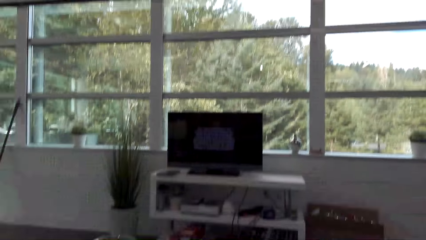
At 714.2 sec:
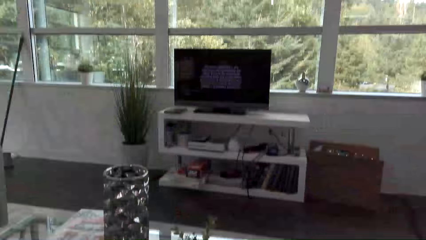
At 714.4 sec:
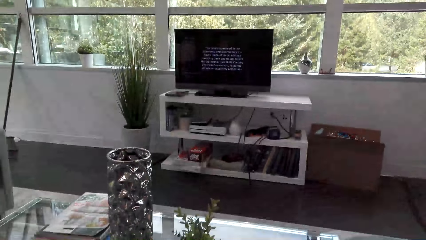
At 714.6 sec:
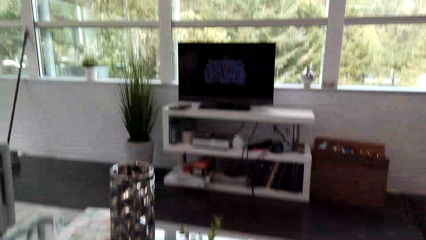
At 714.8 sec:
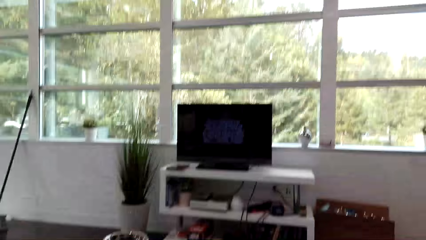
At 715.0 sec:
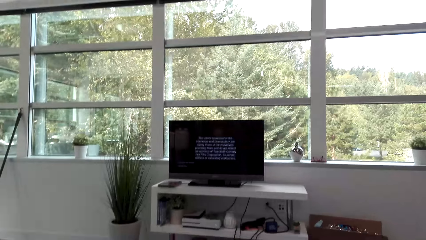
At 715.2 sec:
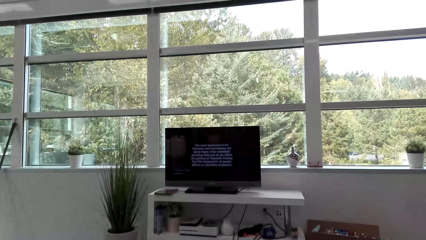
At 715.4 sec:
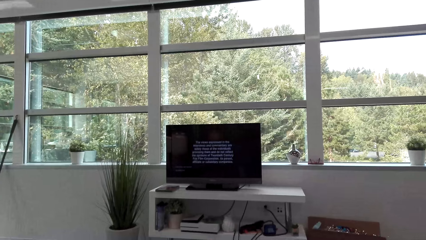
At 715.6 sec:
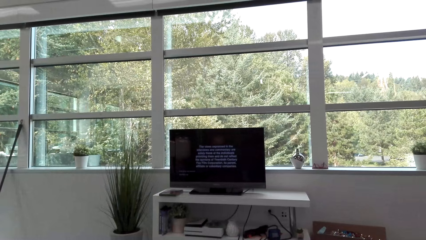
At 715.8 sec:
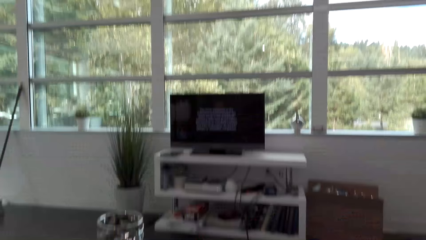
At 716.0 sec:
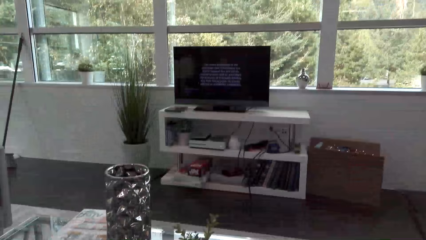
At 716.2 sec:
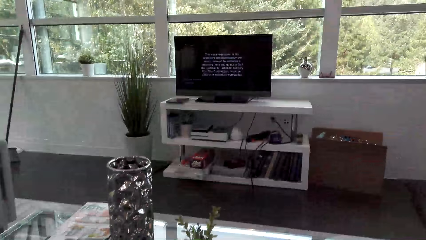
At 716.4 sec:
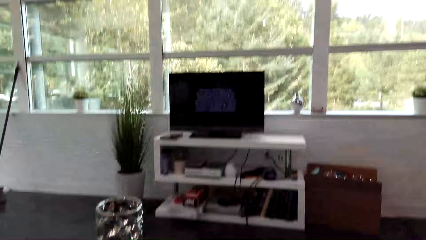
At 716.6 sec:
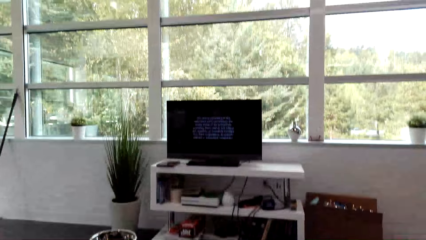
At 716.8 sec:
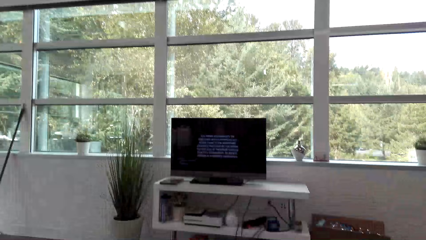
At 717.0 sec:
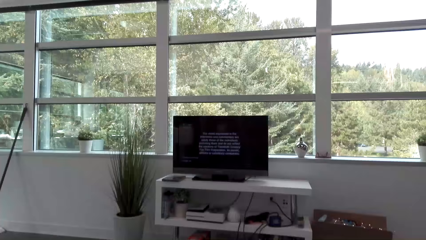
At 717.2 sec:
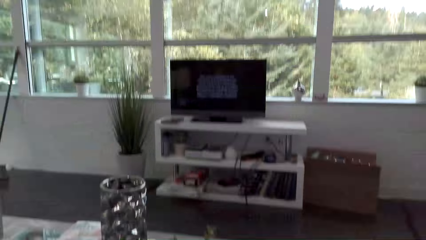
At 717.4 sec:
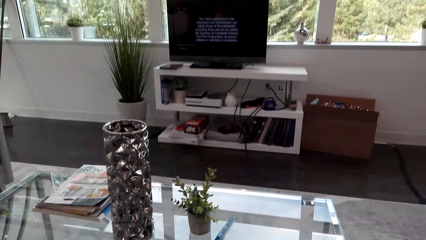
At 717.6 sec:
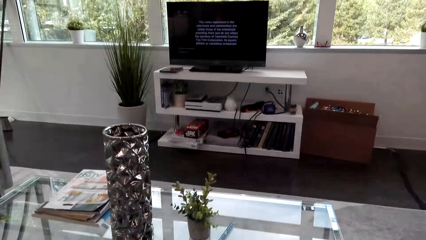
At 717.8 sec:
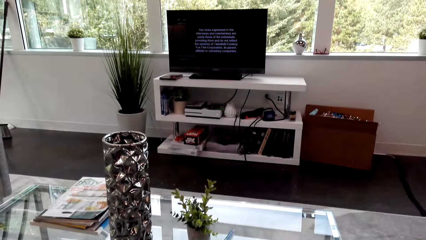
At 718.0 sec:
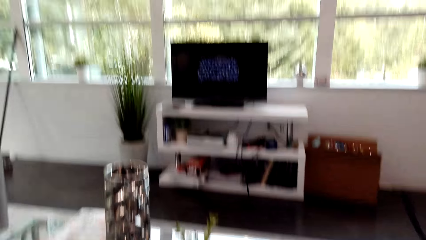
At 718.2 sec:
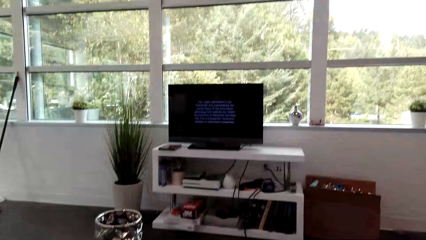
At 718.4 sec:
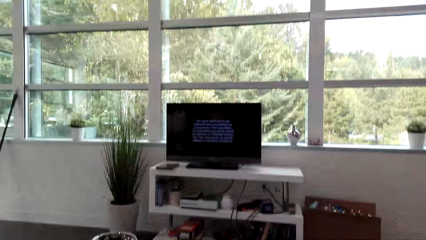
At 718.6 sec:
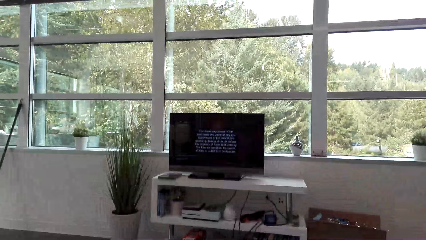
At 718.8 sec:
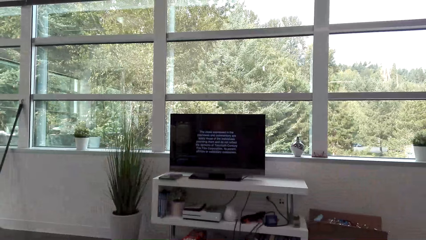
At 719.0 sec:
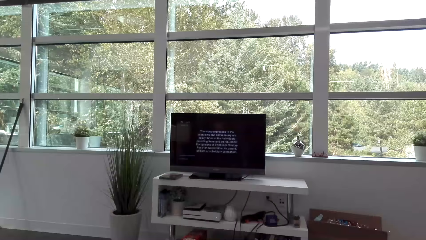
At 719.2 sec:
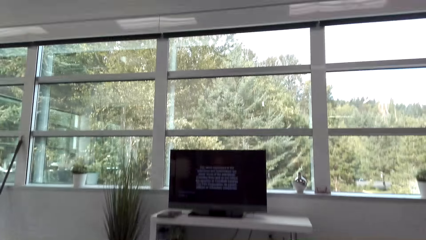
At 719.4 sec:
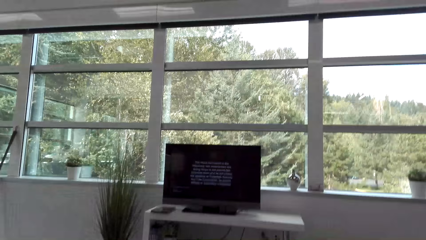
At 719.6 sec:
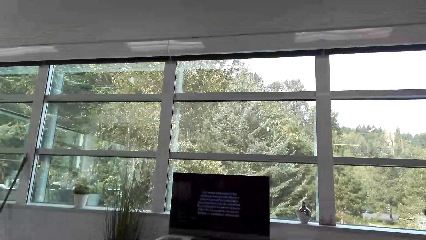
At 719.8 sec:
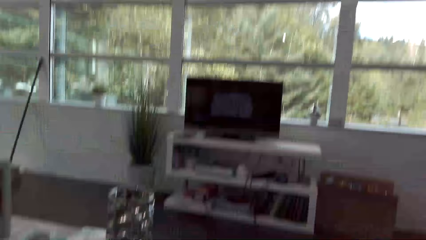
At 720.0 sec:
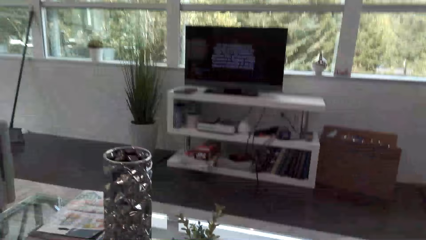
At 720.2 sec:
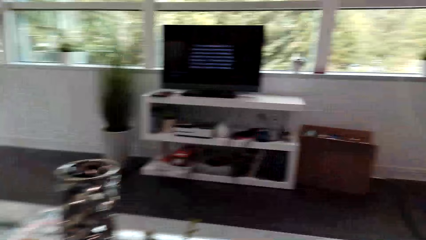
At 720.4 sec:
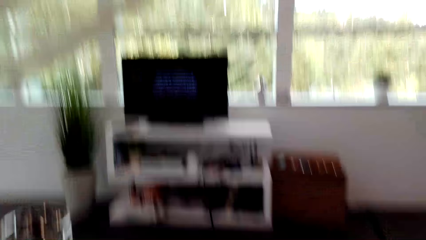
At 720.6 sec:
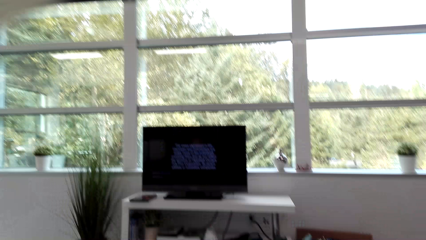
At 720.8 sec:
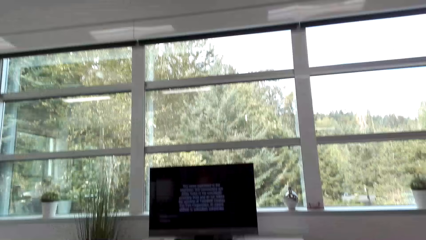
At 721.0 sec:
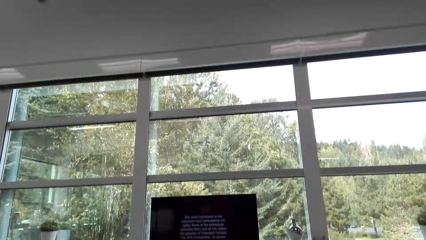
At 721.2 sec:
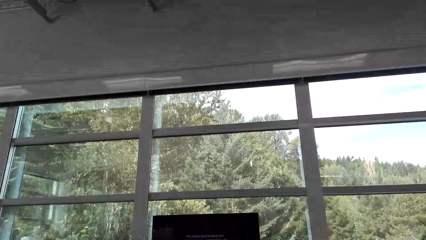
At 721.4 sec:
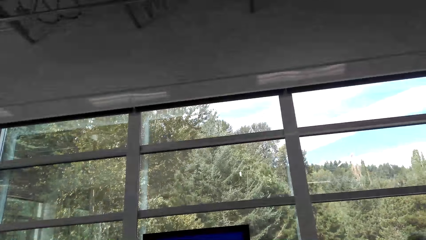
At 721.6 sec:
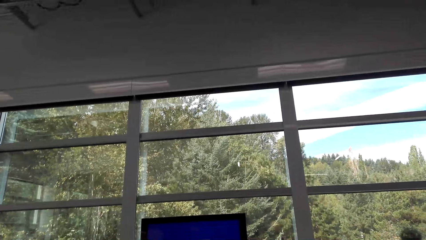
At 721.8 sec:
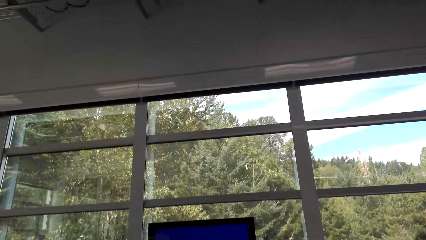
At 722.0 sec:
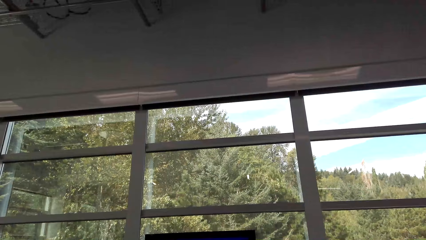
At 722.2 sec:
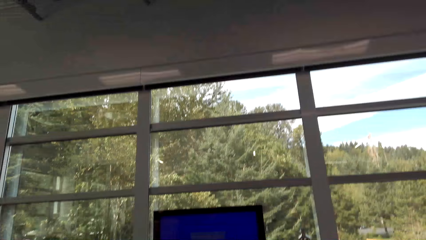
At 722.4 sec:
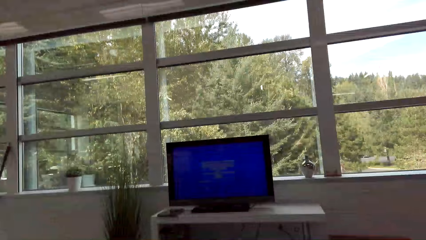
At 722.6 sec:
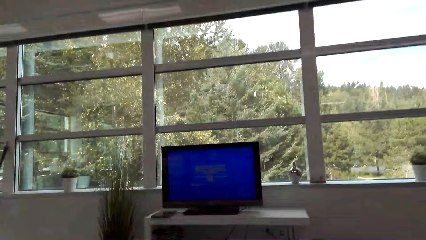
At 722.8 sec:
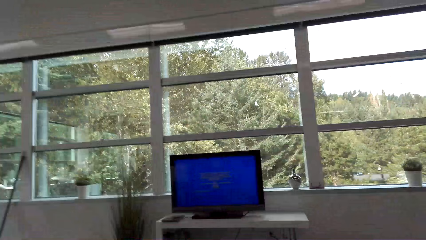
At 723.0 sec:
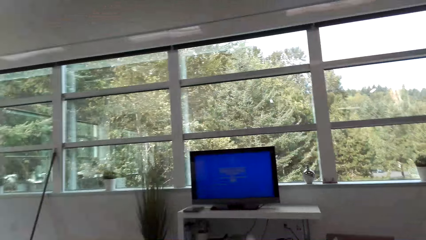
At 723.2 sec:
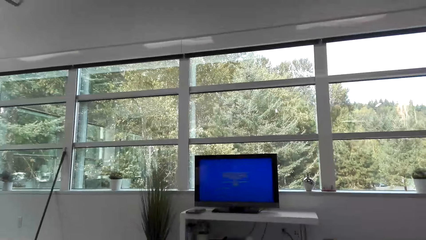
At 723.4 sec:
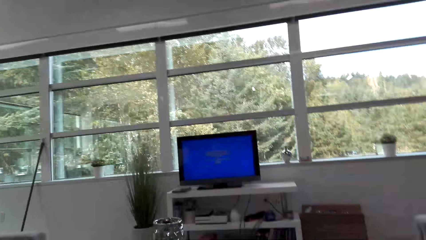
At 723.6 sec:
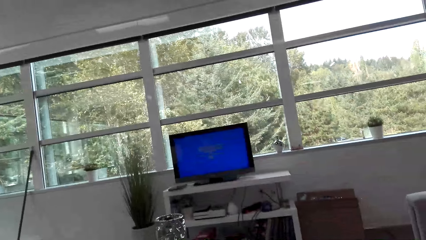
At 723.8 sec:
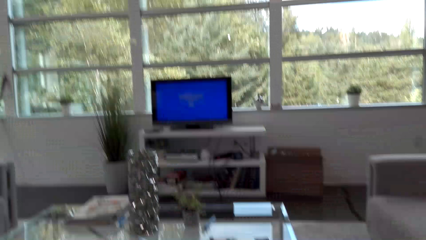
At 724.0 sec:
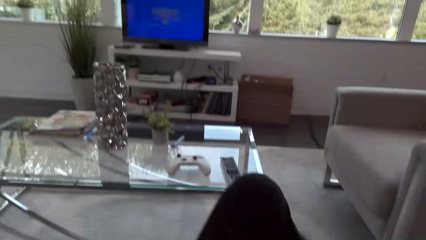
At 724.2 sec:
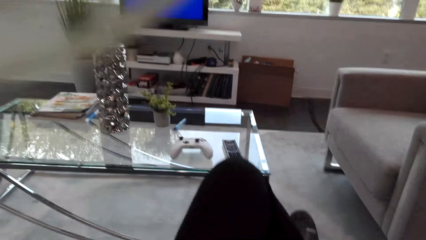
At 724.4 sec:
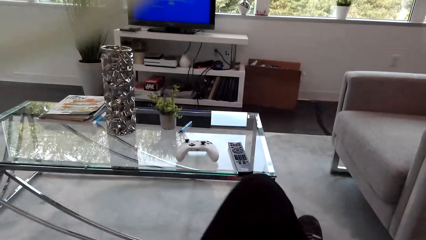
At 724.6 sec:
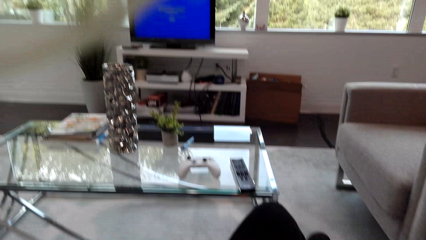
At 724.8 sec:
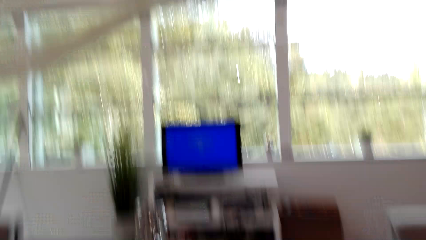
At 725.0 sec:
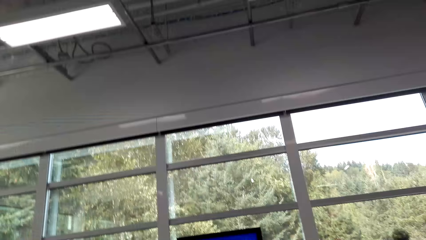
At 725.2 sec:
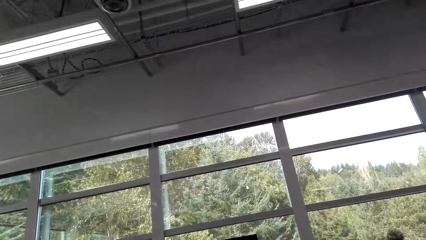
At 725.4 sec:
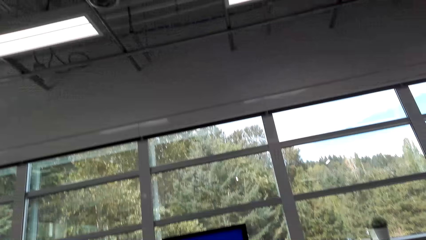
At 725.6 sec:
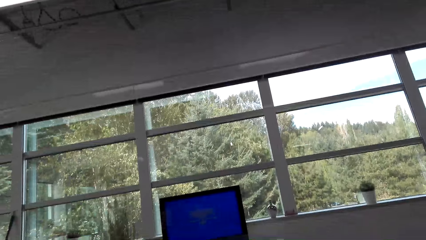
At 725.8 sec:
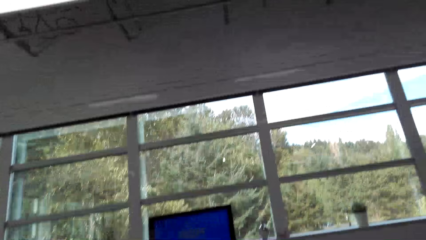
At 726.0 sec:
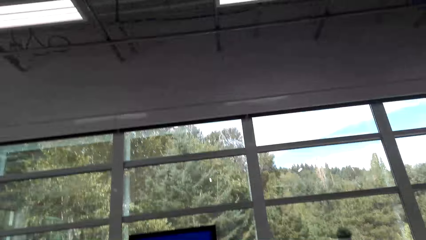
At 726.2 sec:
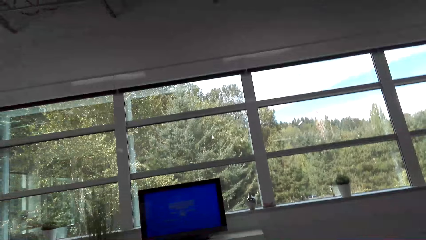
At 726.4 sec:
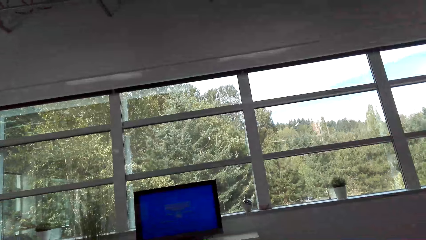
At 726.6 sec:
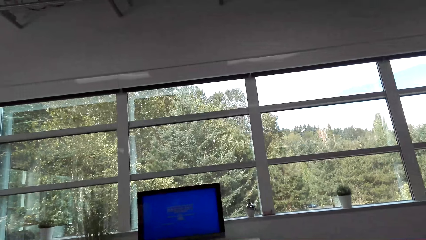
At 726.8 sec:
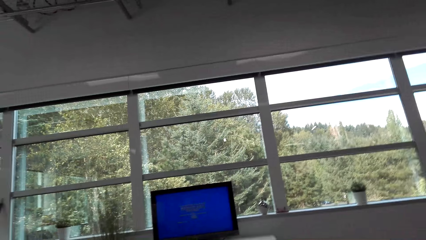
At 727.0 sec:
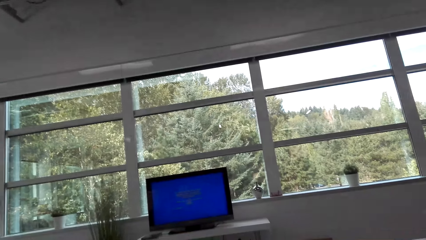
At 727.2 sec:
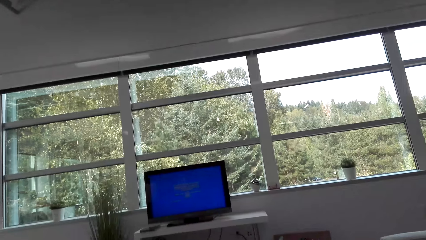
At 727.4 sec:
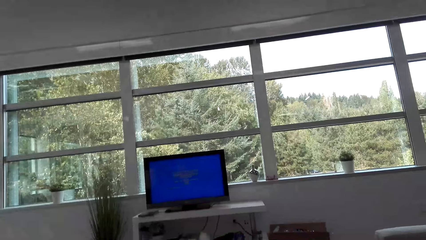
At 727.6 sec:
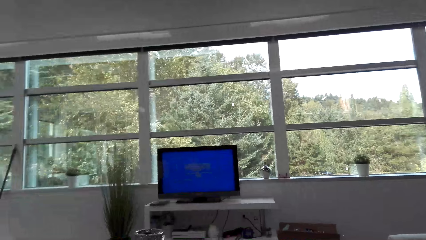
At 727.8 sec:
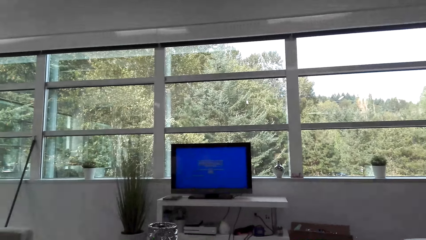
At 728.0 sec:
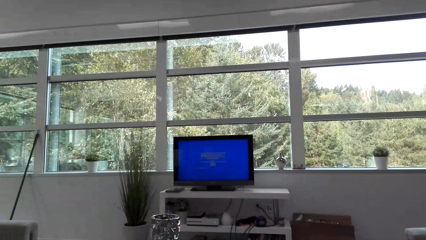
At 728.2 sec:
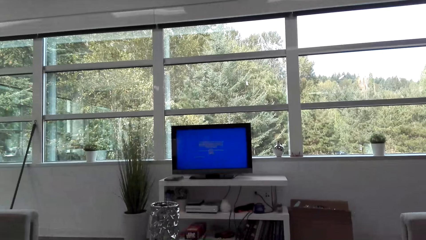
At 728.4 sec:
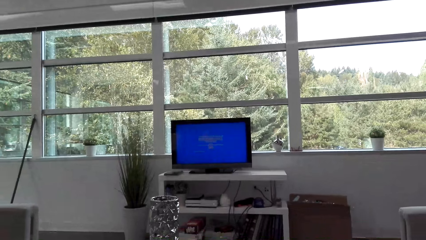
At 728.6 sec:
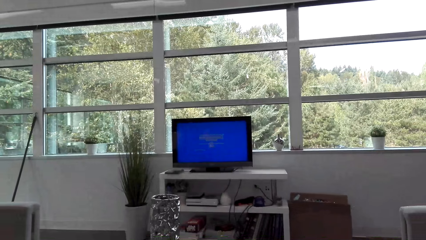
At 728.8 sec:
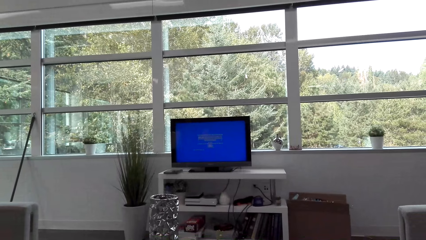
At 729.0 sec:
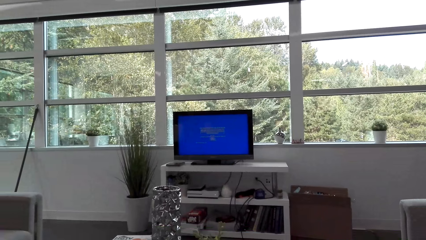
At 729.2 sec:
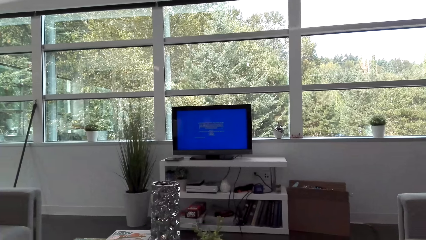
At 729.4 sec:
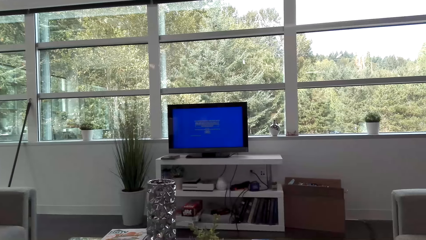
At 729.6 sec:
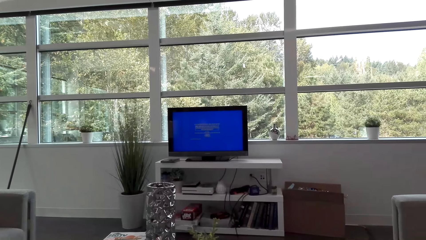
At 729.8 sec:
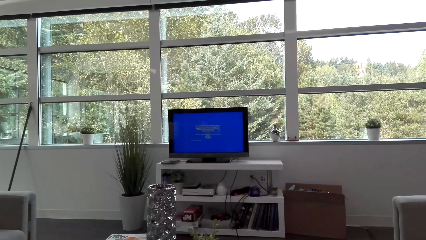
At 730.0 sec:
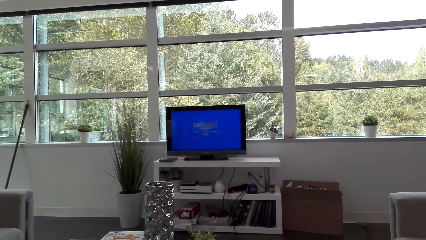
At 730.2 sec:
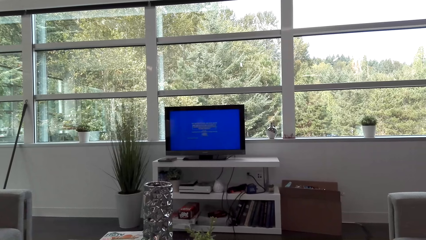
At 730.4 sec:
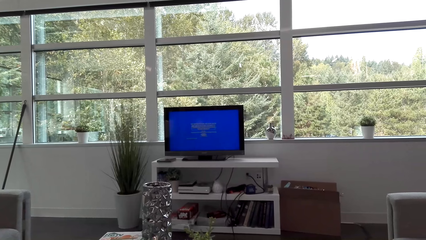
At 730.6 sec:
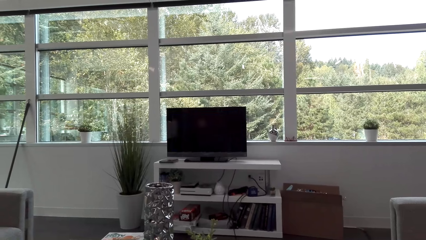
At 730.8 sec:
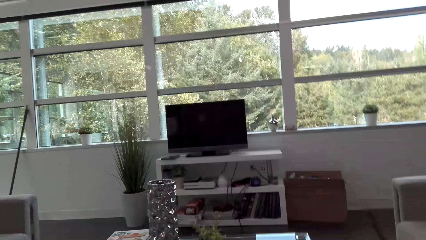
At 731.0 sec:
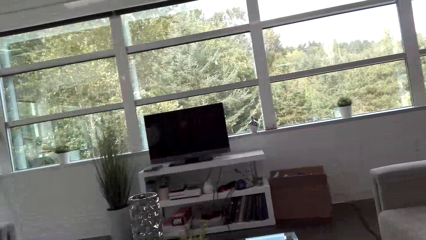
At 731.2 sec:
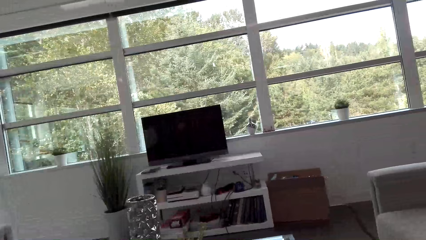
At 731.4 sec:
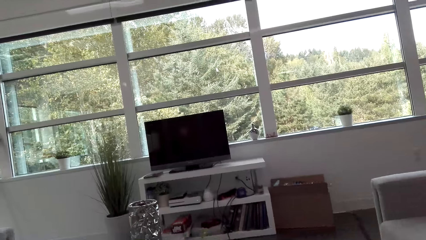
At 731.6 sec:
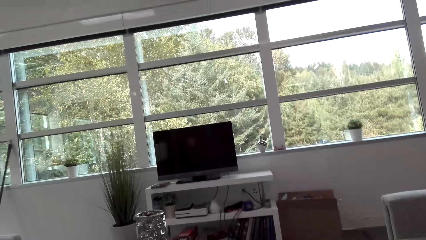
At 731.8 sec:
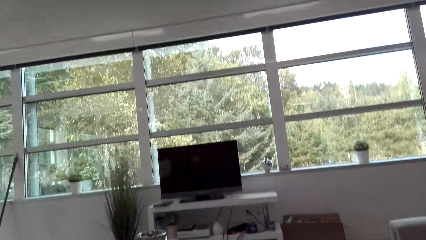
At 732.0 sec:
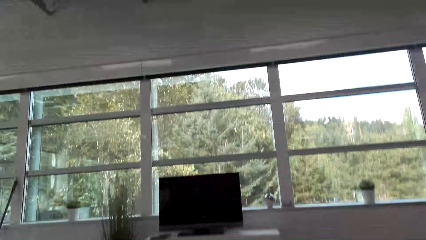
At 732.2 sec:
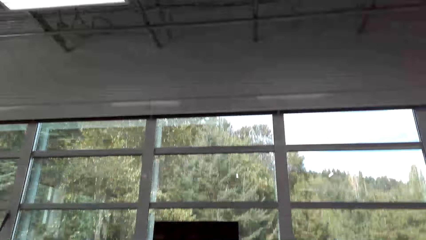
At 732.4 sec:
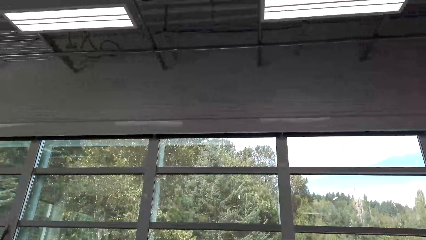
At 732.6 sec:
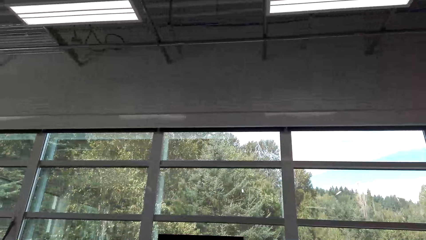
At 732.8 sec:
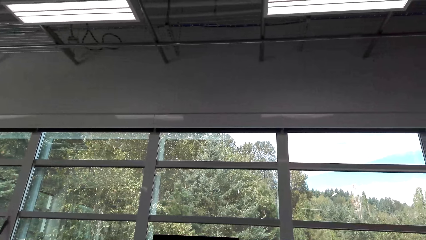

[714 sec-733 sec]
The camera wearer watches the television. They talk to a man. They move a leg. They look around. They watch the television.
